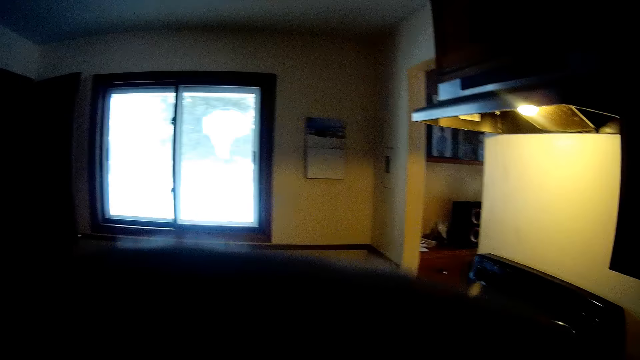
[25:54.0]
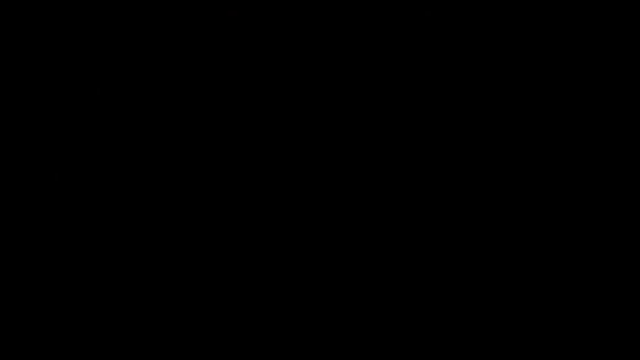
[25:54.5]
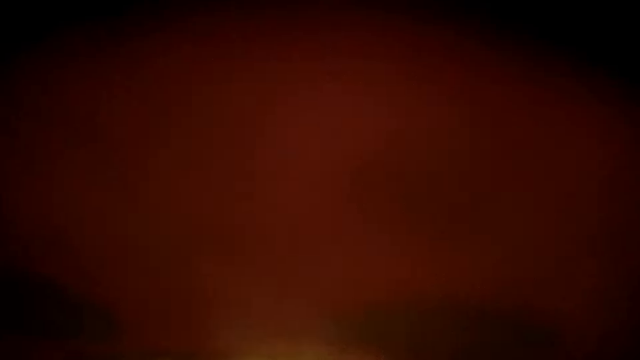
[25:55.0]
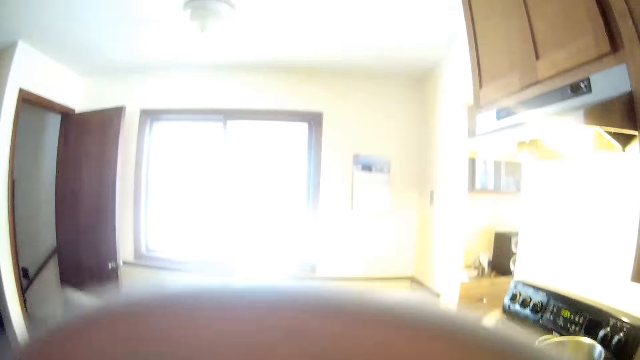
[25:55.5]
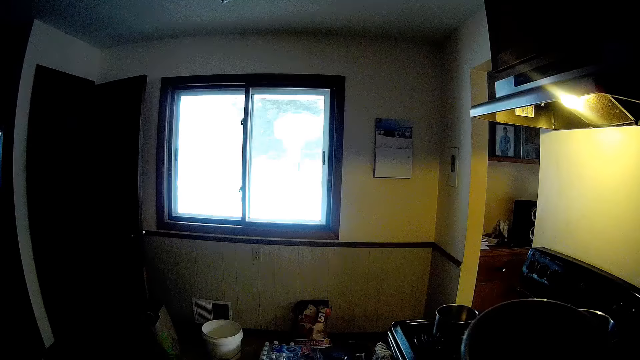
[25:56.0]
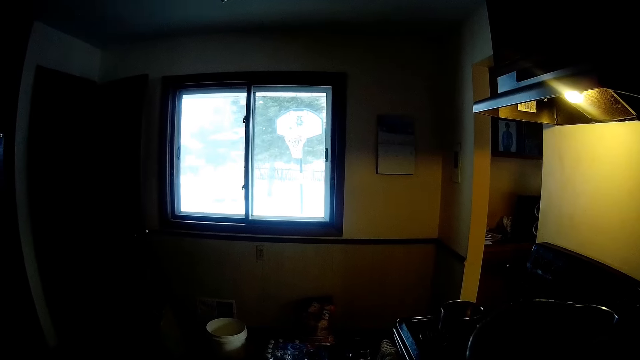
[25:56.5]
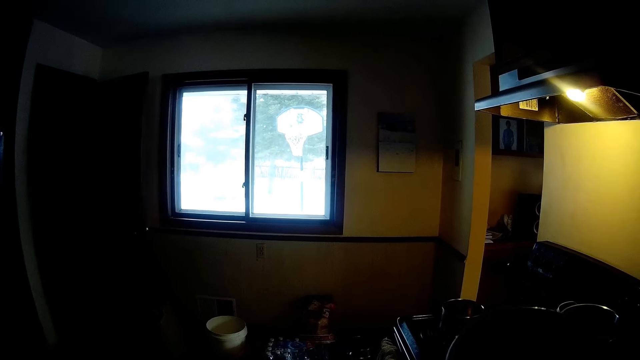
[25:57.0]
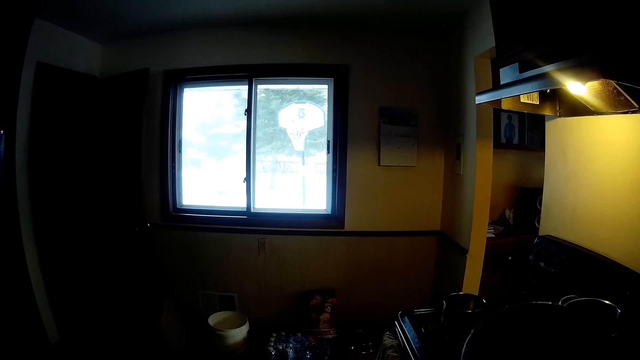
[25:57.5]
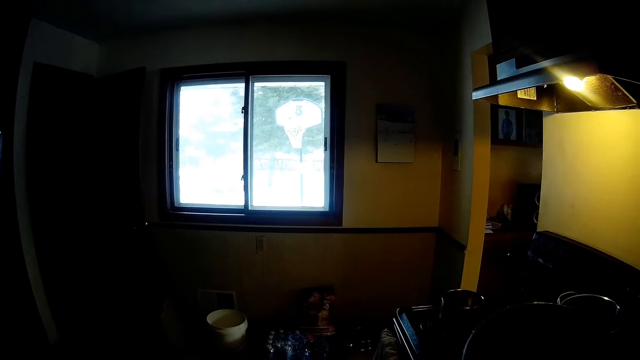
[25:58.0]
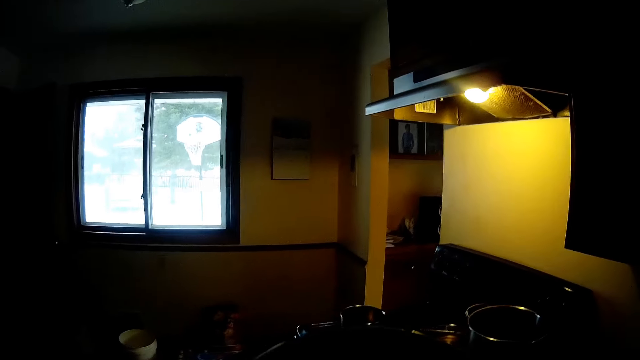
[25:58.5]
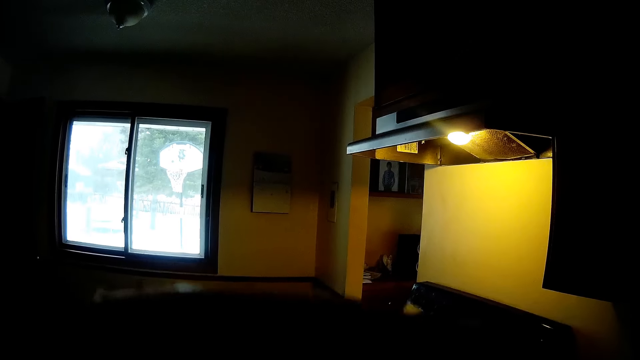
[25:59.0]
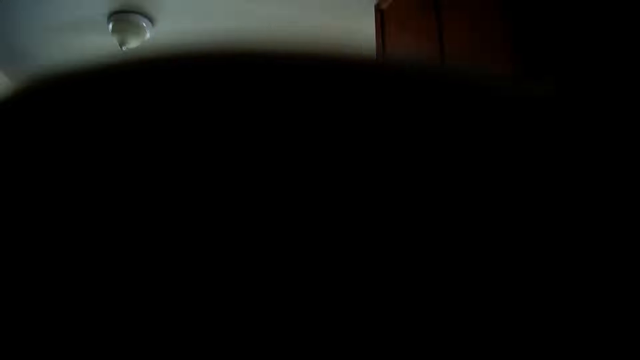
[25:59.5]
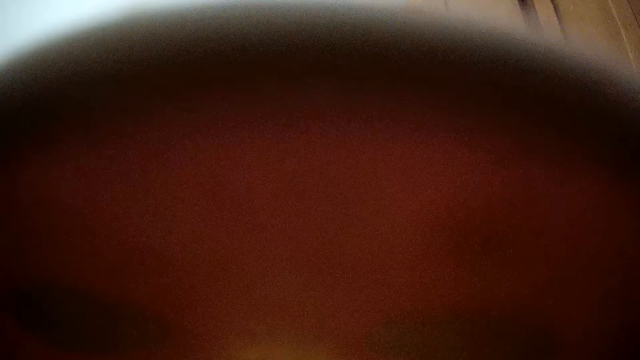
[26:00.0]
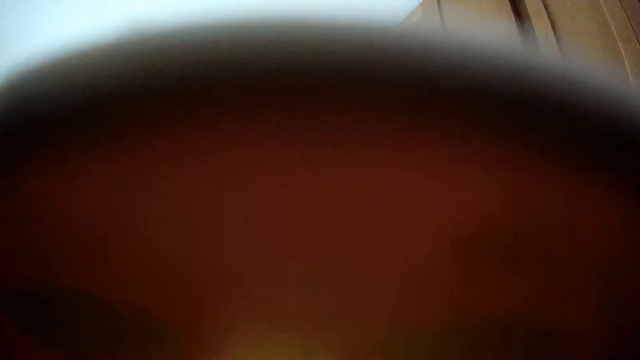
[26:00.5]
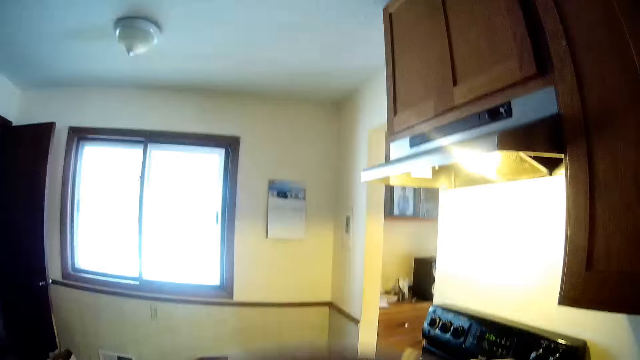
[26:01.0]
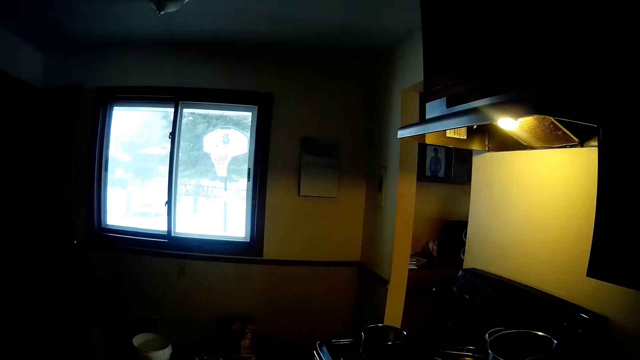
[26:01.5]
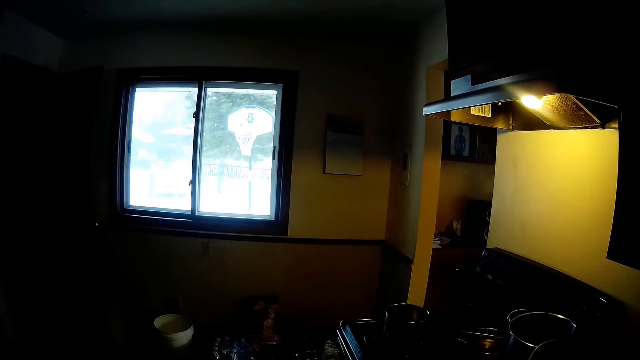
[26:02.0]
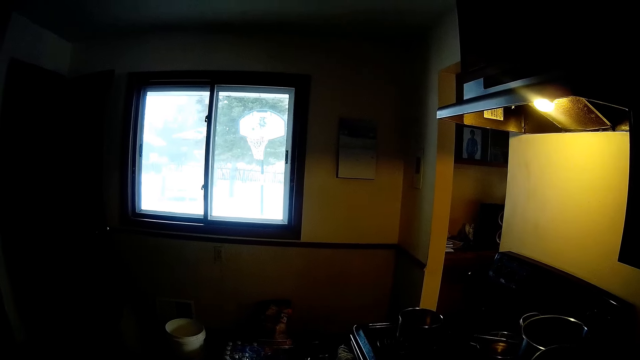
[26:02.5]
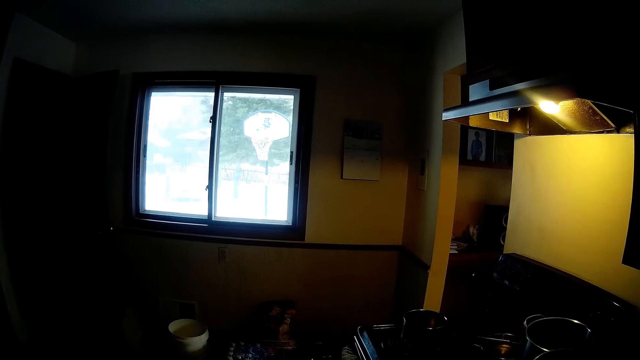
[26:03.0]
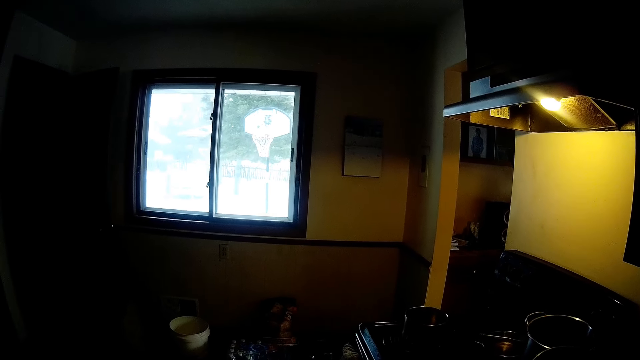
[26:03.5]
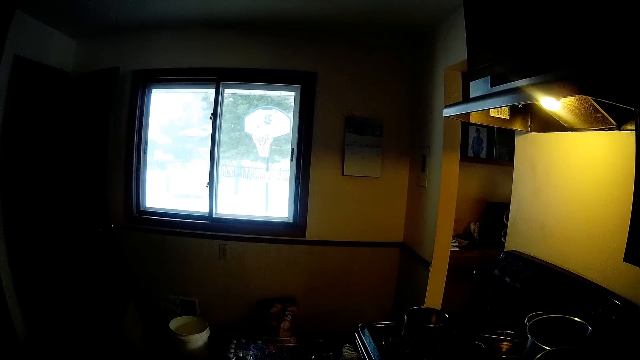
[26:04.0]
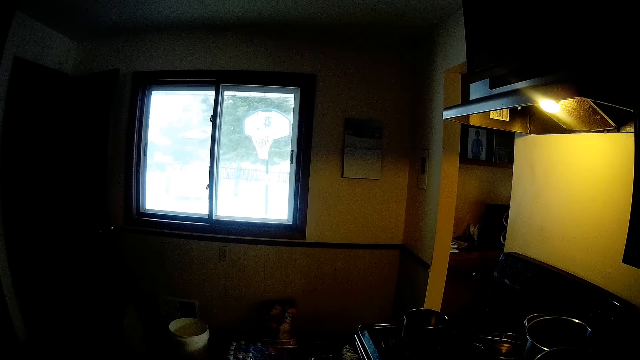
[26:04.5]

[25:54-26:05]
The camera wearer drinks from the keg of water in her hands. She stares around. She drinks water from the keg of water with both hands. She looks around.

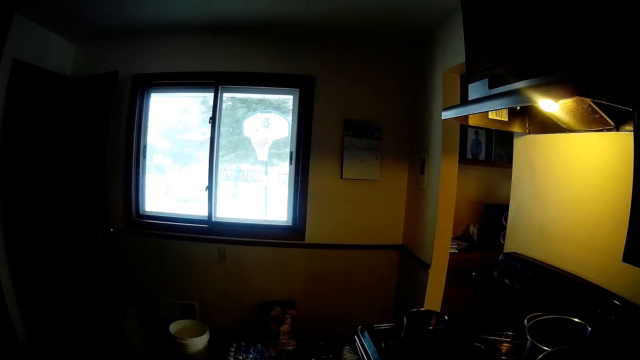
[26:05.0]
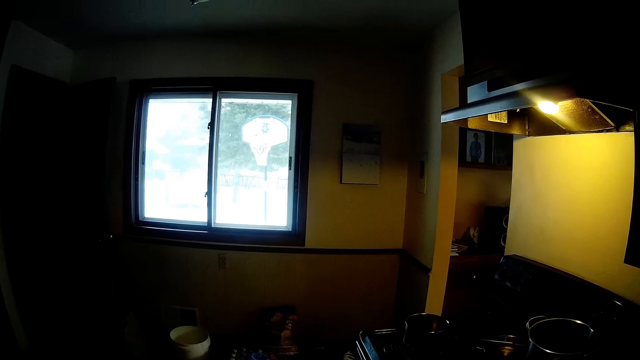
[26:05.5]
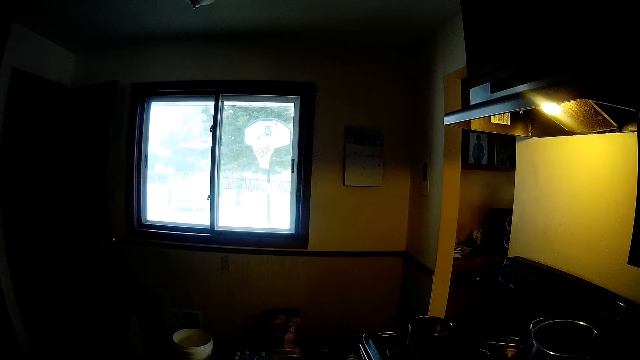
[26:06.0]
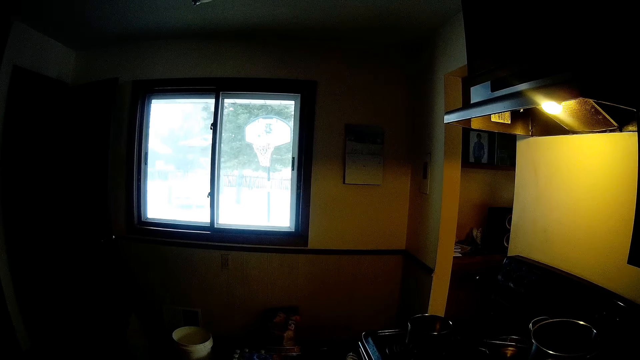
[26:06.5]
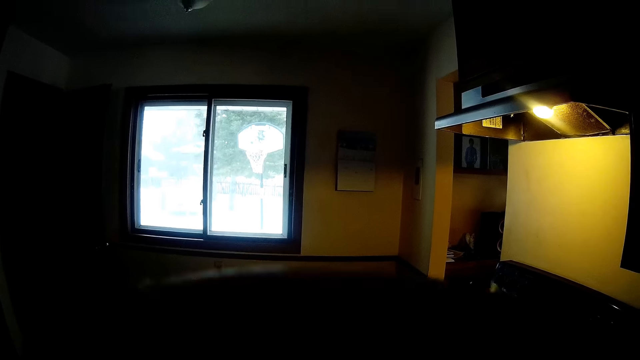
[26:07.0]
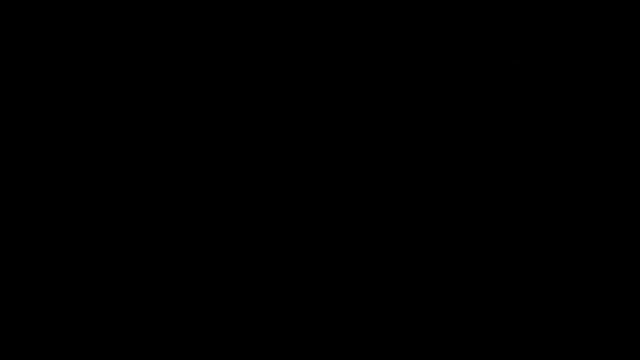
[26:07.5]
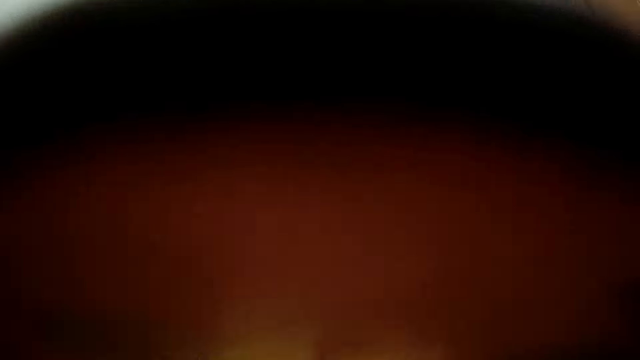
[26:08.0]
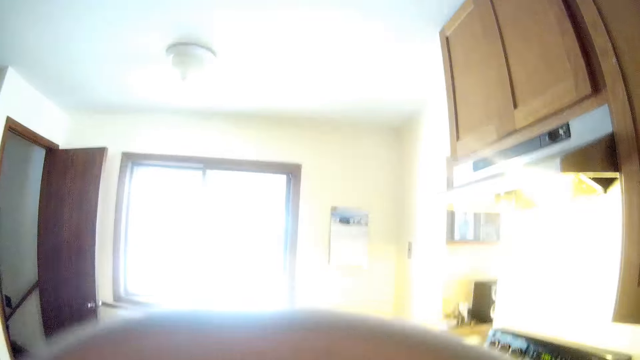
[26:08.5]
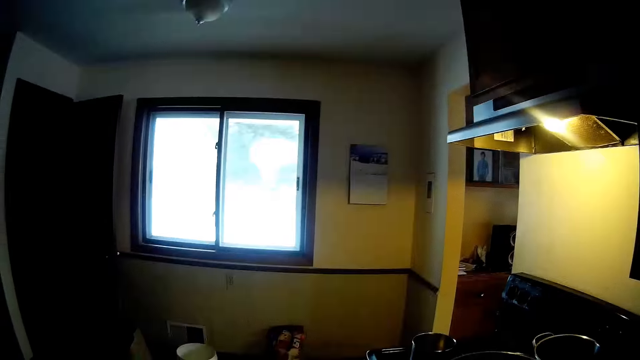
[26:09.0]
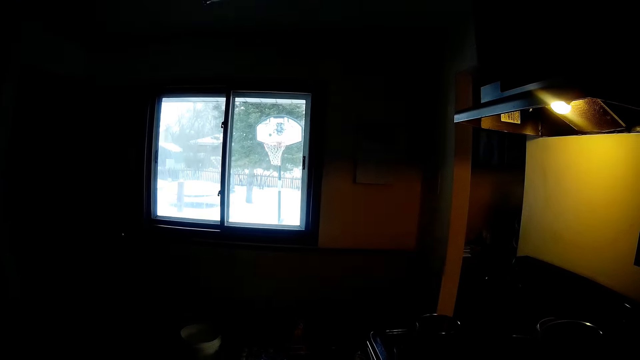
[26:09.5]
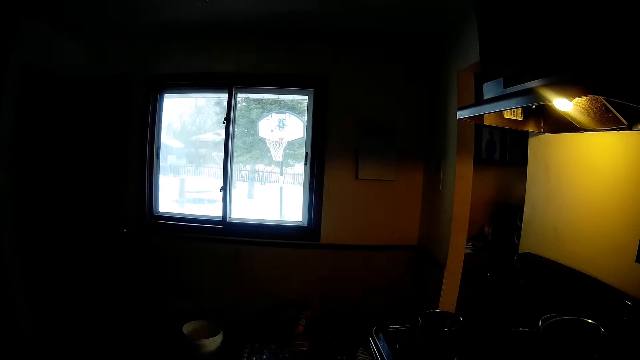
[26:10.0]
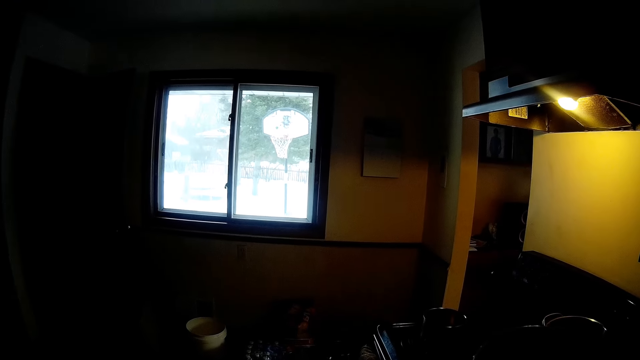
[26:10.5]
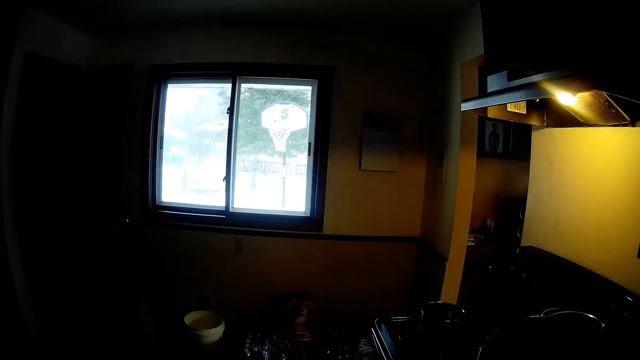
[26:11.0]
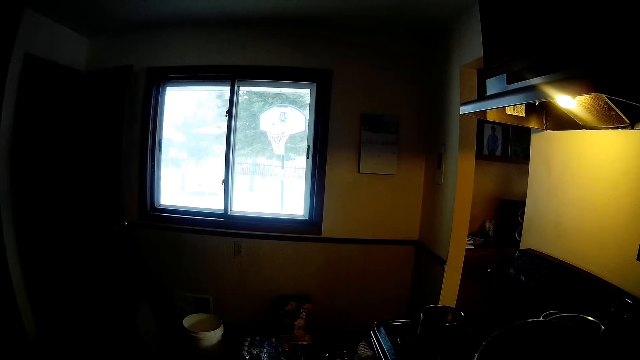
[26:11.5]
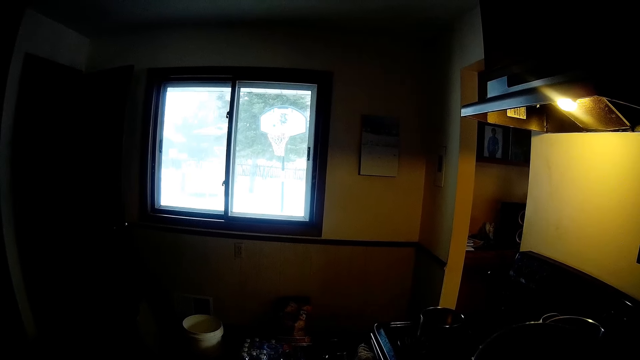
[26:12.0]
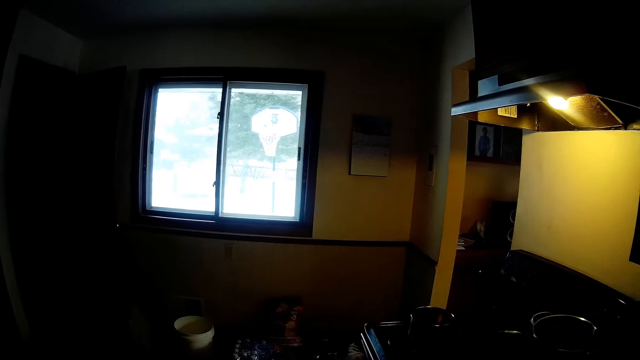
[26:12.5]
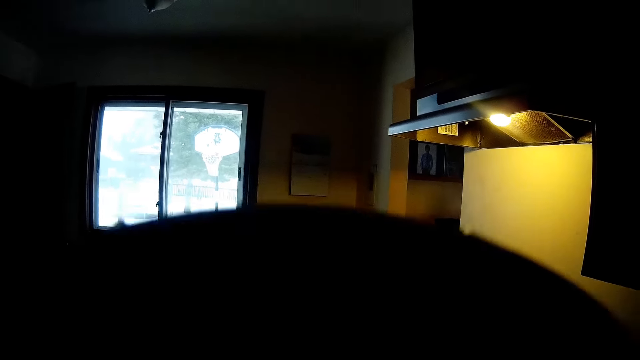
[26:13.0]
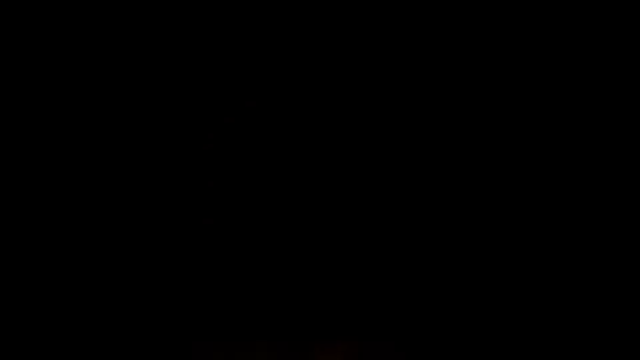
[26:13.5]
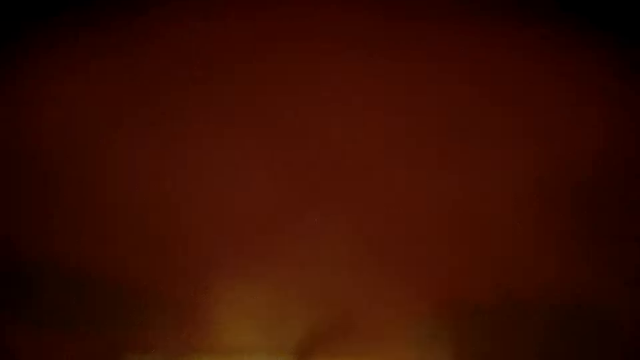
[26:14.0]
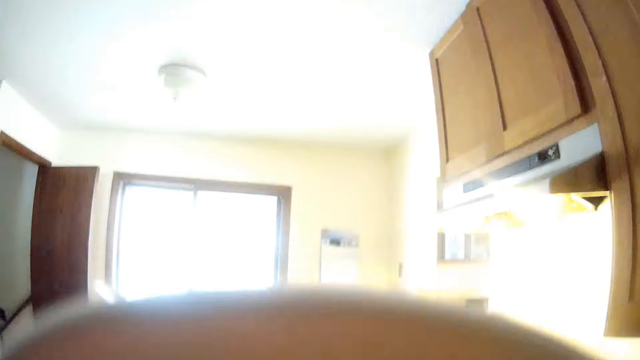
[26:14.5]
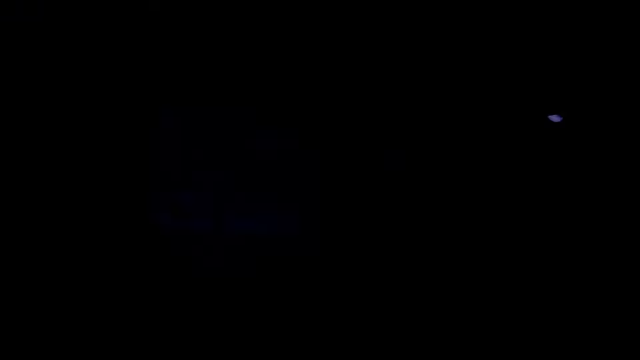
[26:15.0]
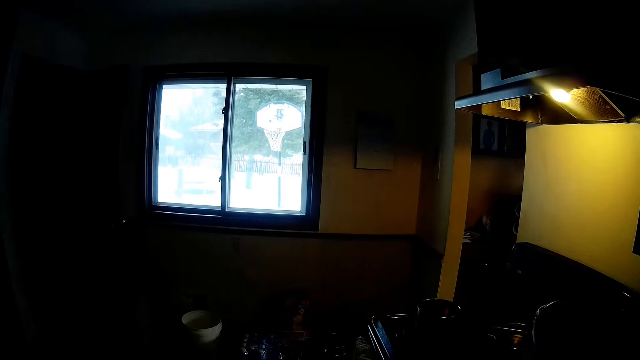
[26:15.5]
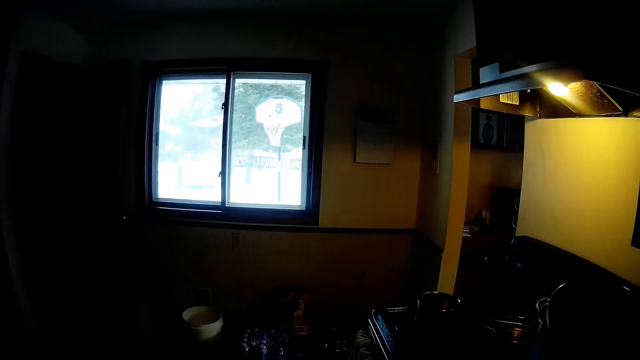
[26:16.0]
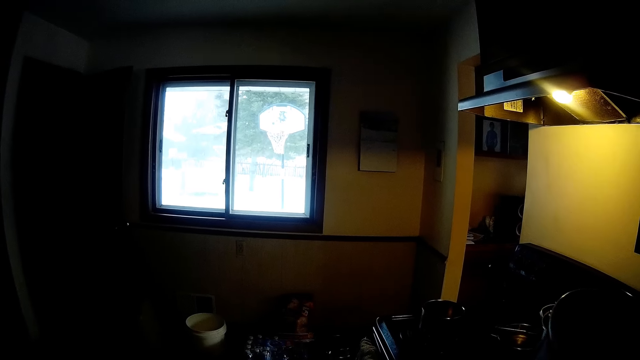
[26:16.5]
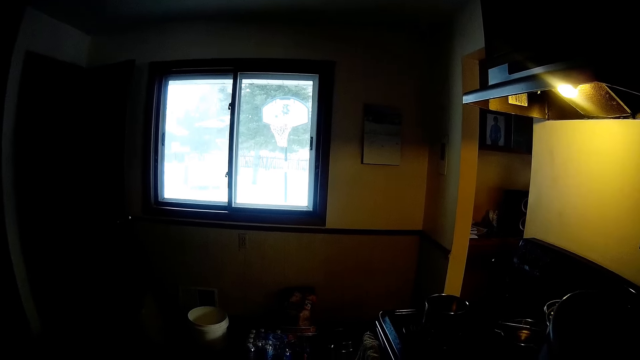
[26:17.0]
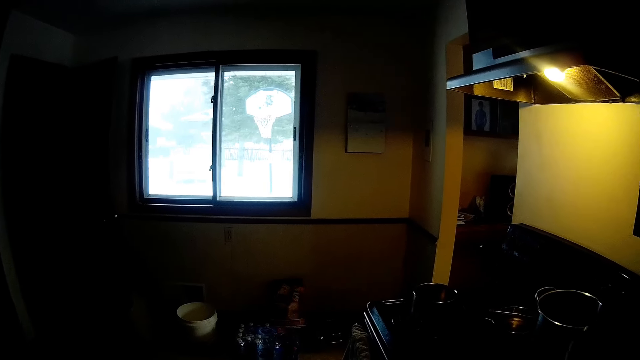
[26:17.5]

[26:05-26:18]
The camera wearer drinks water from the keg of water with both hands. They stare around. They drink water from the keg of water with both hands. They stare around.
